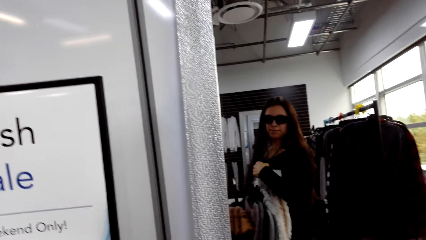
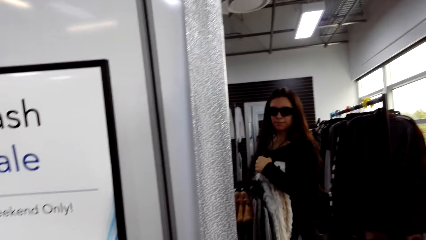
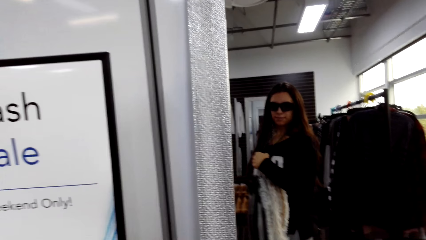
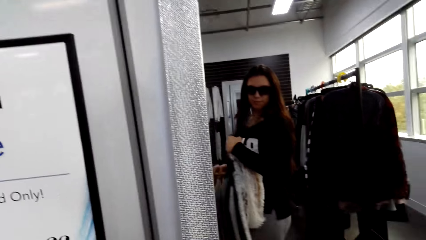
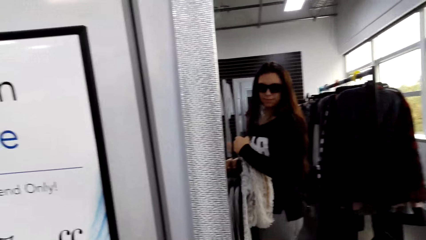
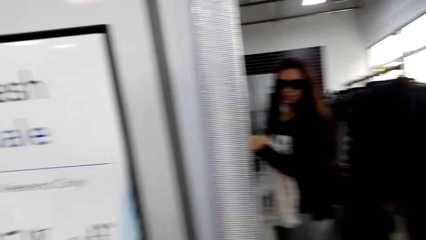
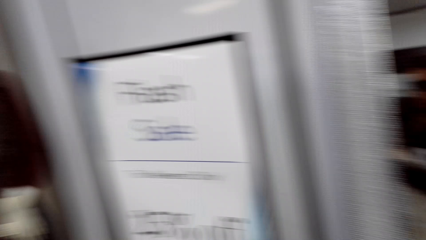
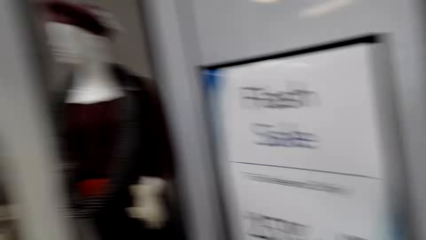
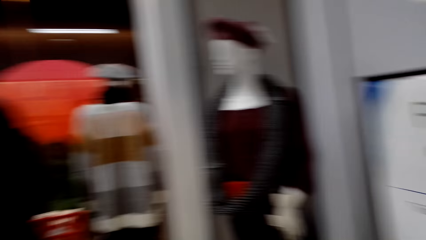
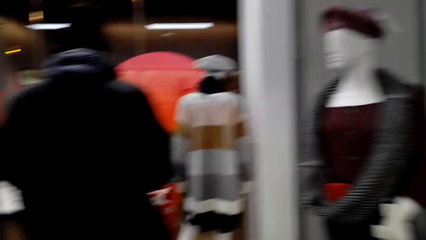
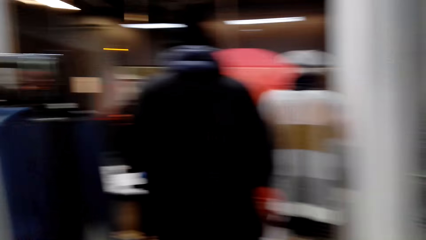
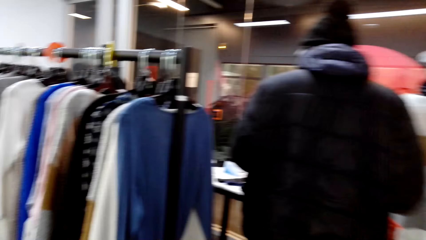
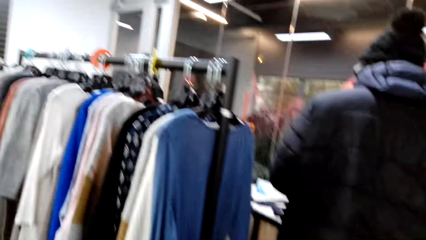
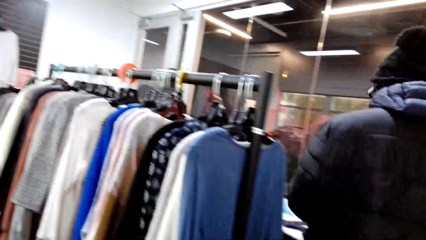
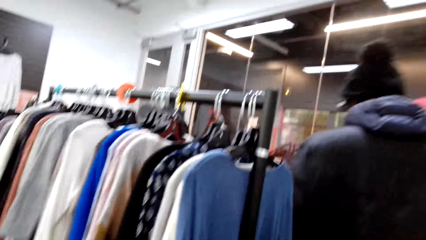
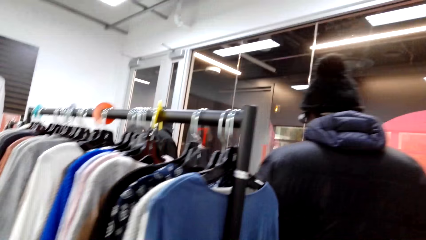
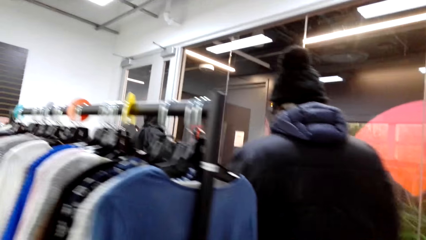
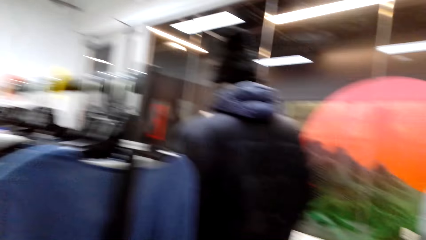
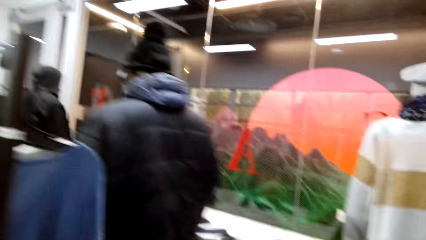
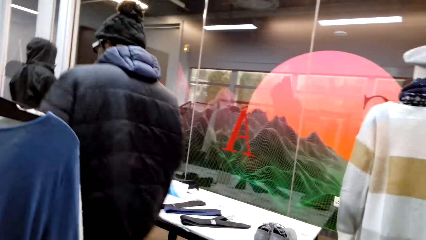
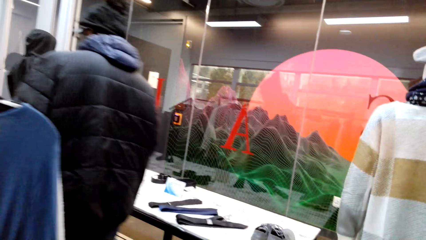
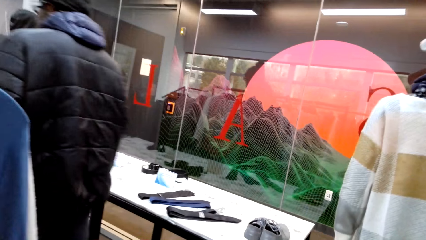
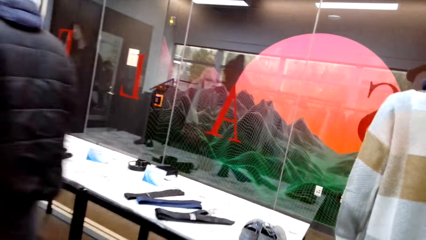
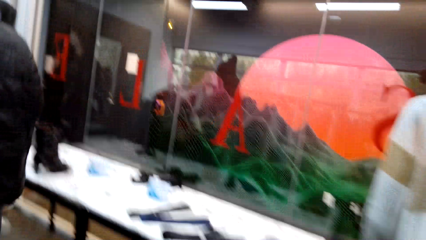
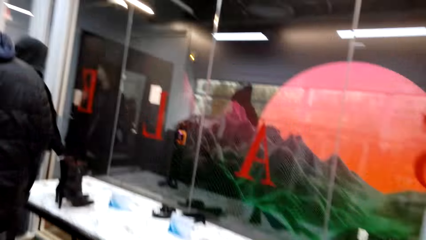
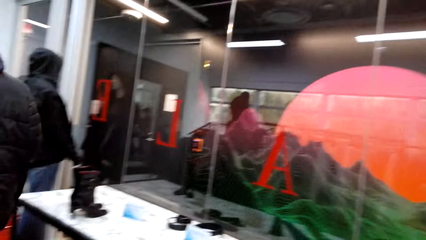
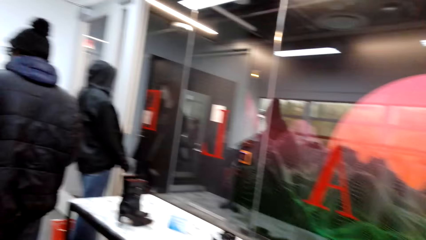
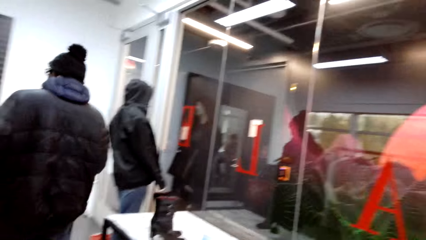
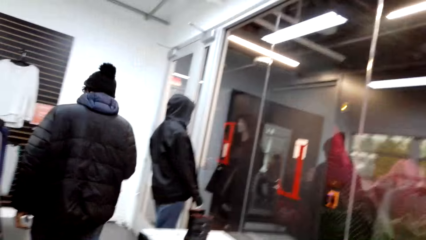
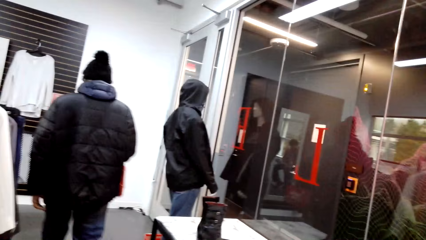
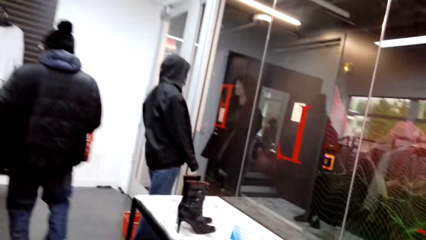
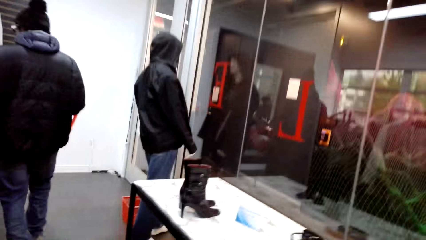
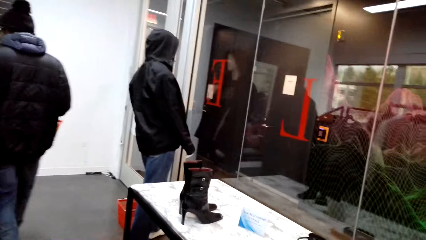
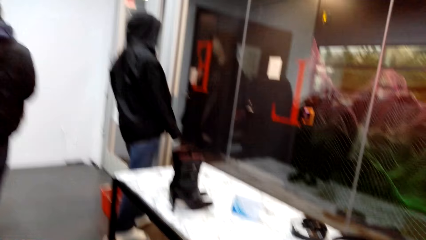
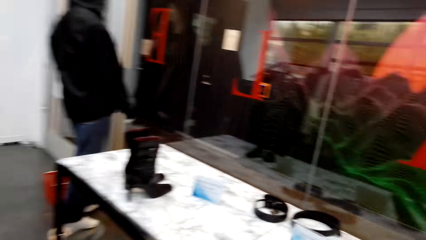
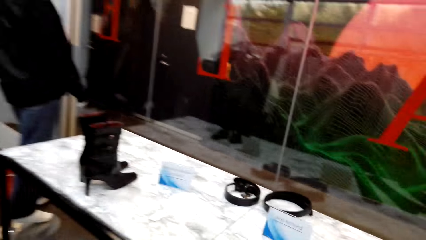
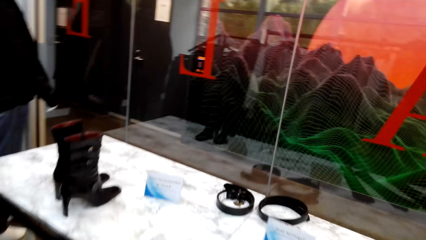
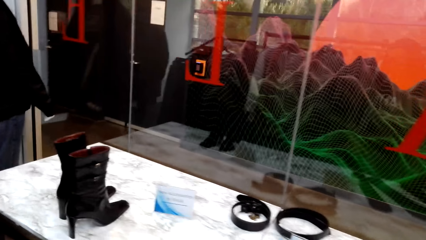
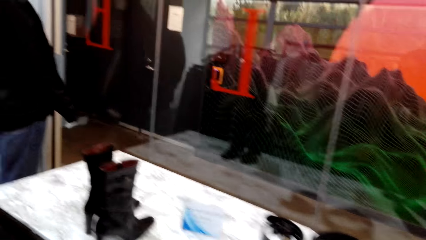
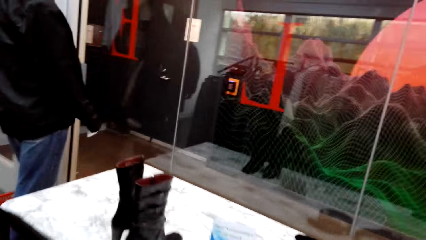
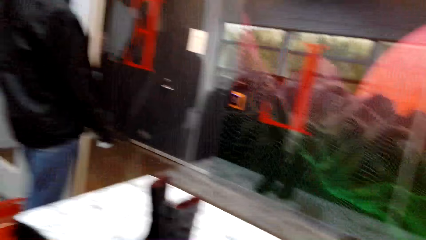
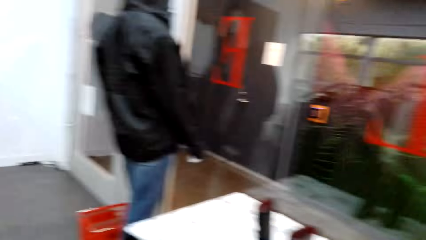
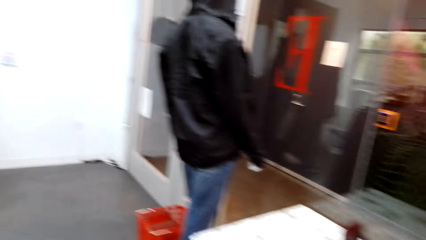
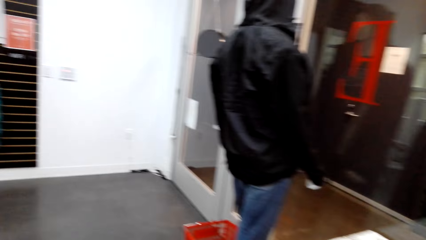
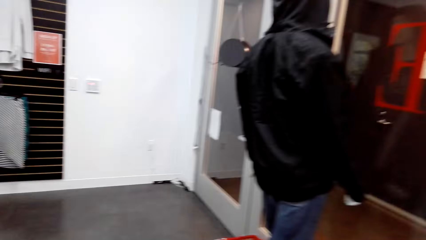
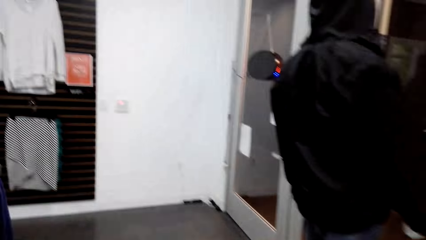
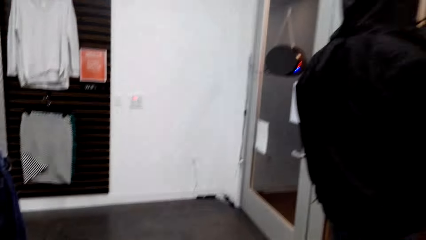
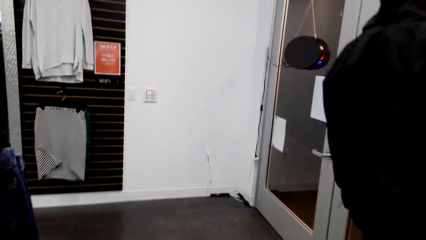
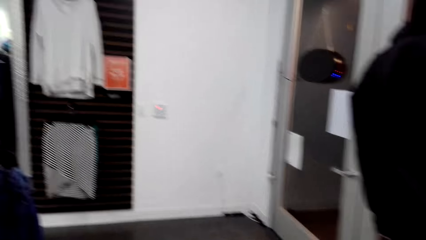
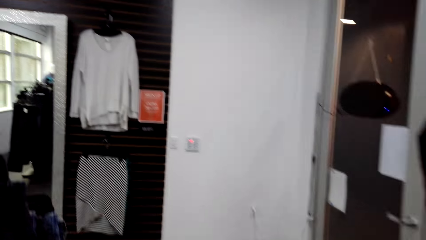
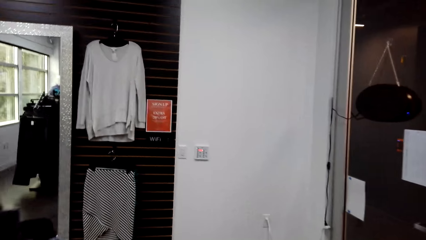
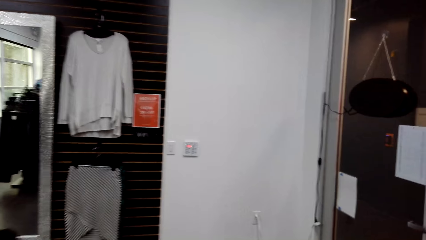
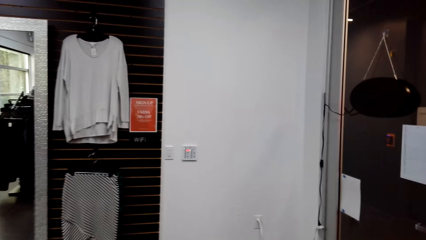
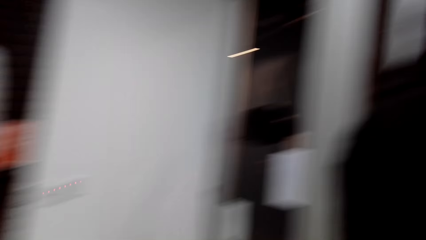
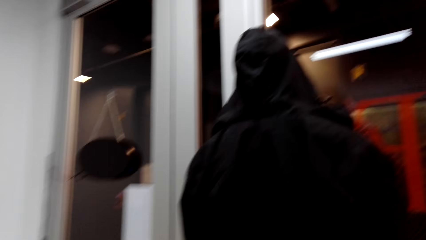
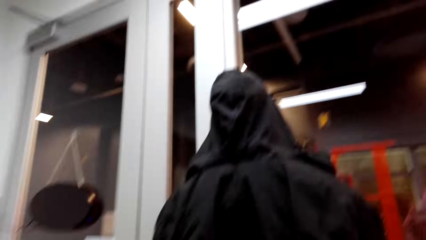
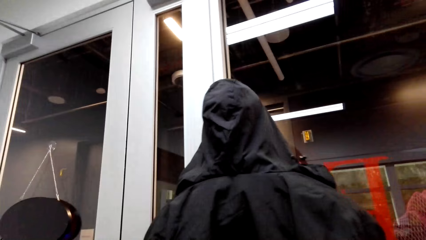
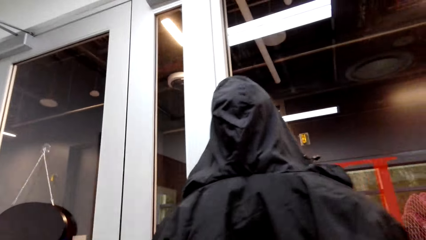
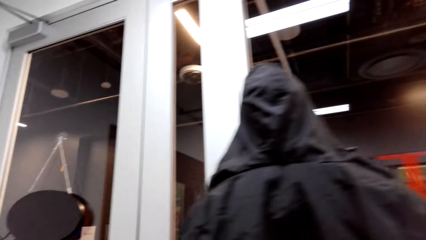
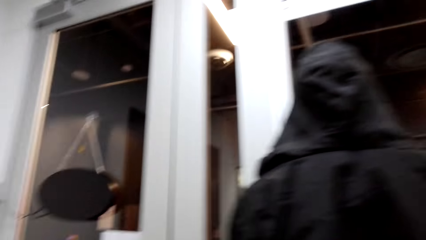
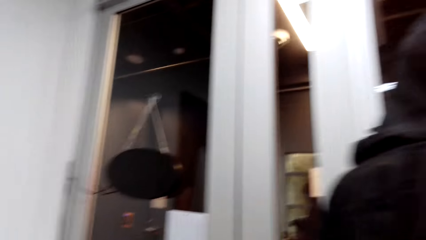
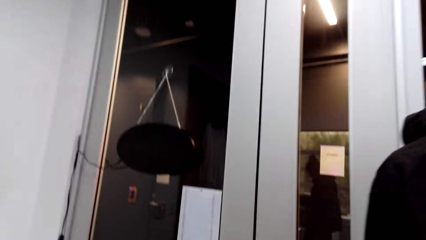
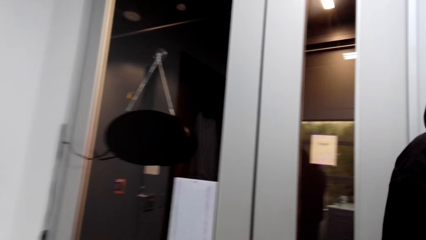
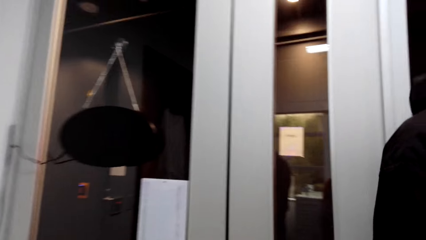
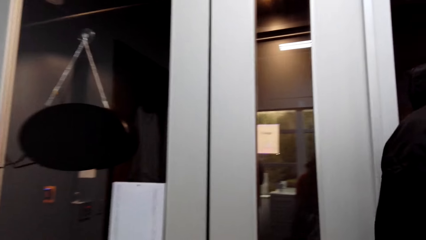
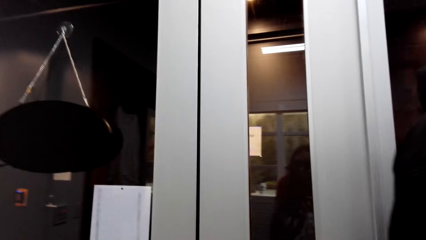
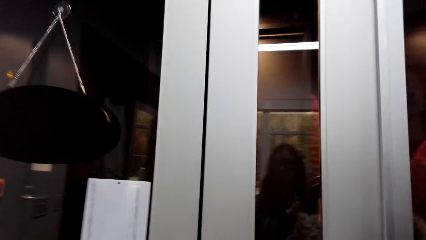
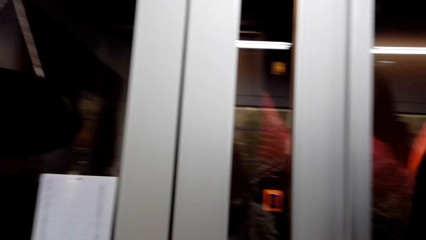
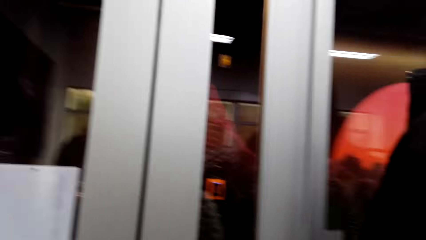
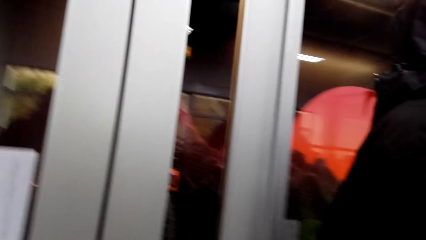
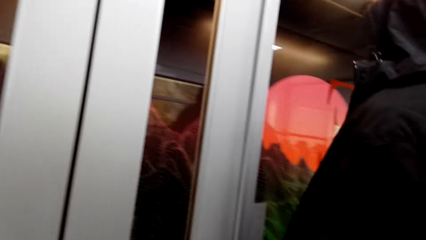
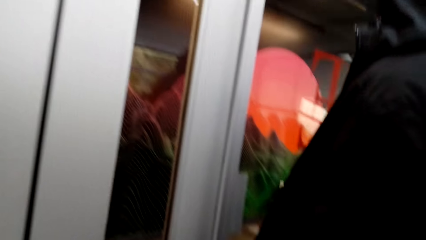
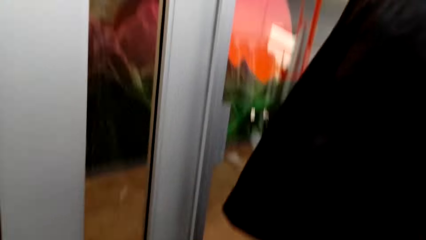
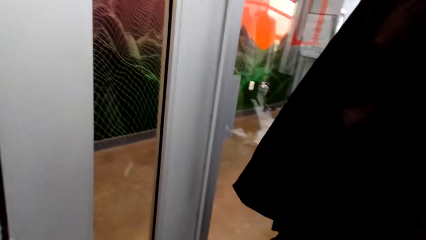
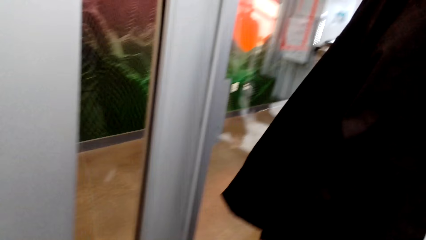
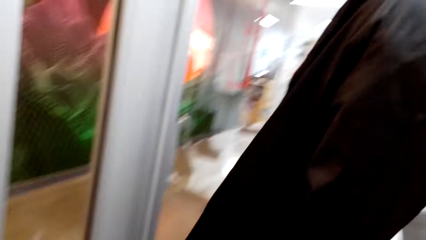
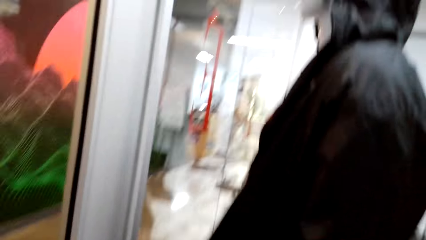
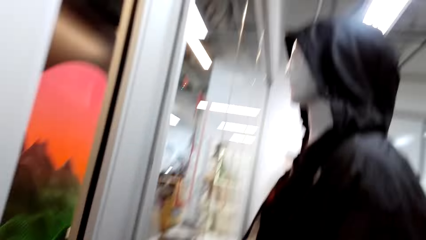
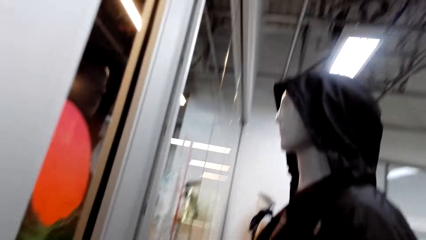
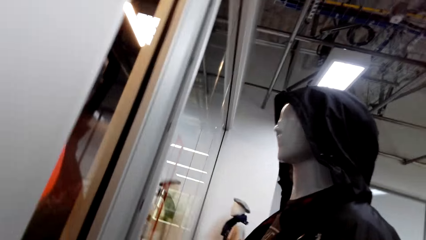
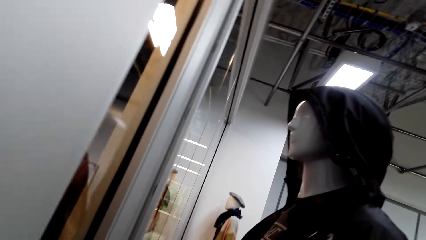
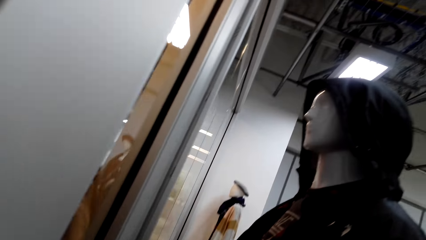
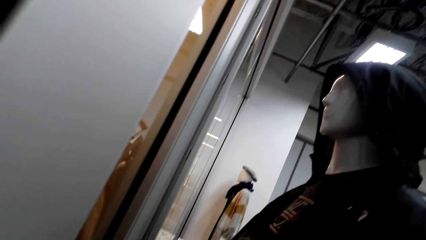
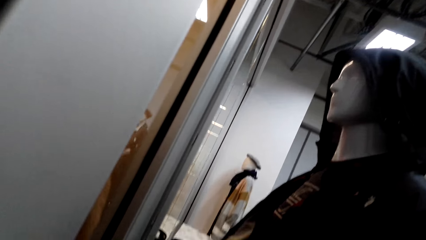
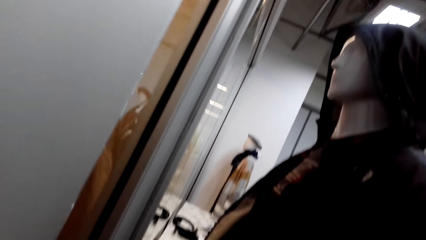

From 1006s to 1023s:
The camera wearer walks around the store.
